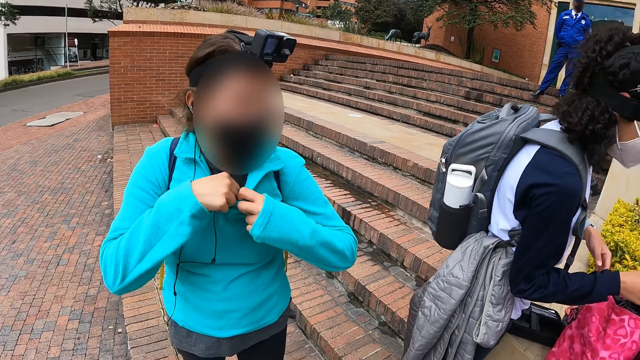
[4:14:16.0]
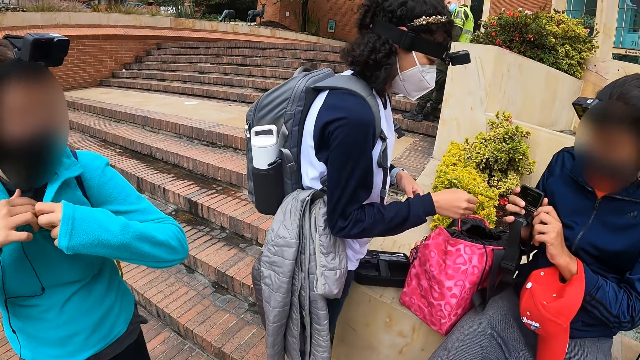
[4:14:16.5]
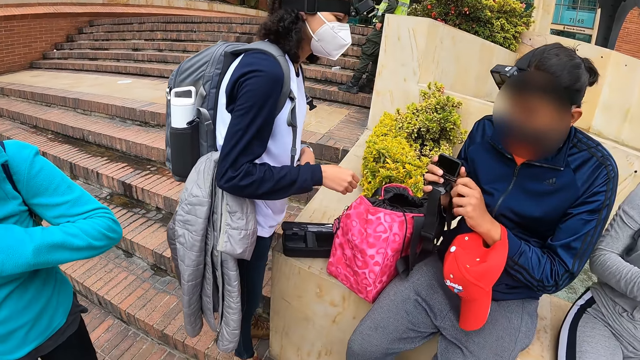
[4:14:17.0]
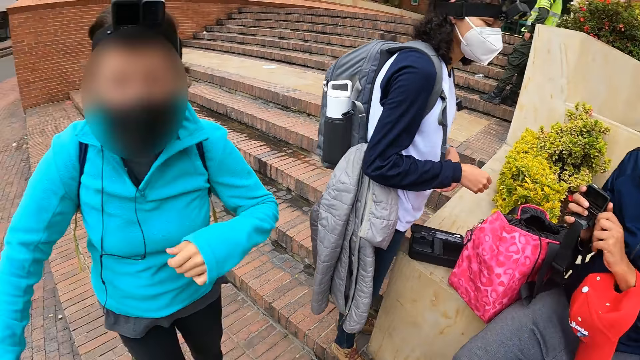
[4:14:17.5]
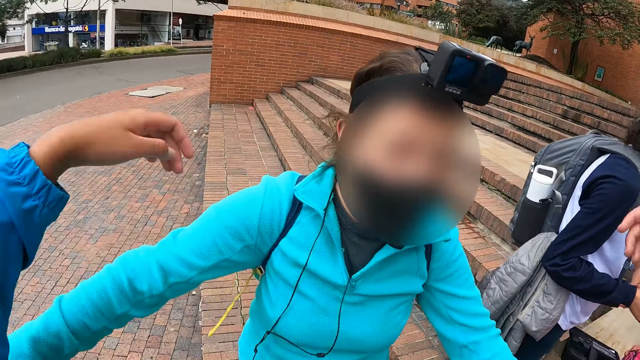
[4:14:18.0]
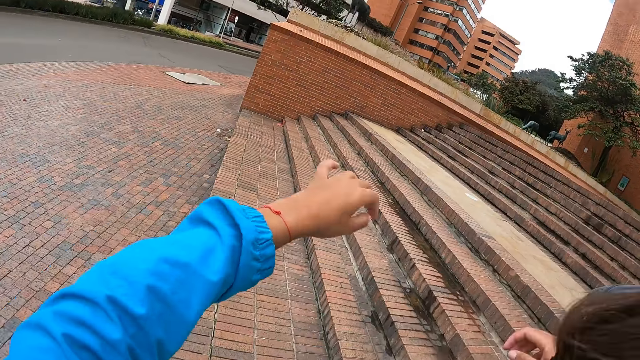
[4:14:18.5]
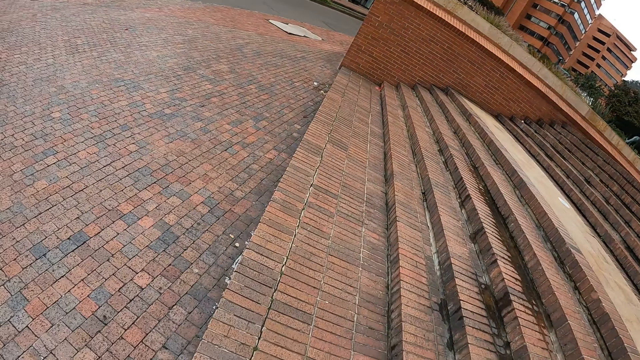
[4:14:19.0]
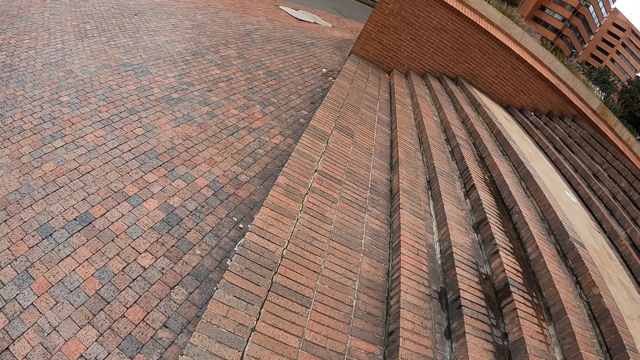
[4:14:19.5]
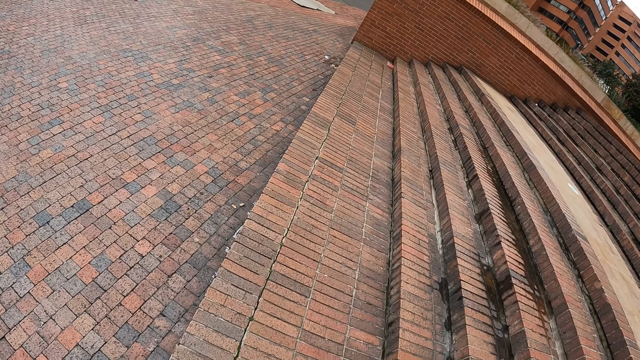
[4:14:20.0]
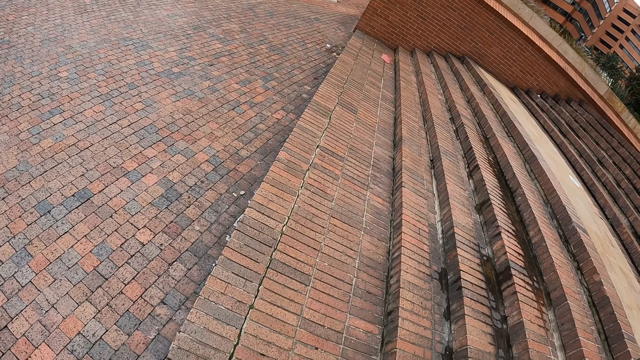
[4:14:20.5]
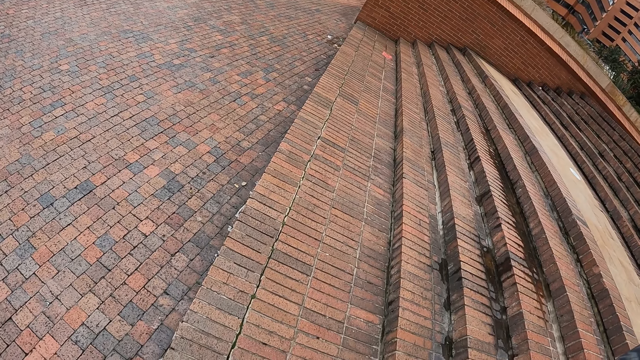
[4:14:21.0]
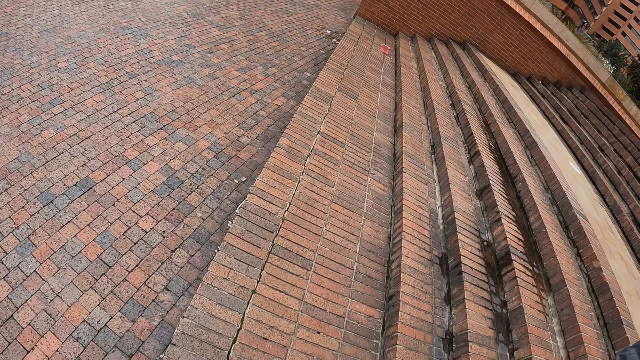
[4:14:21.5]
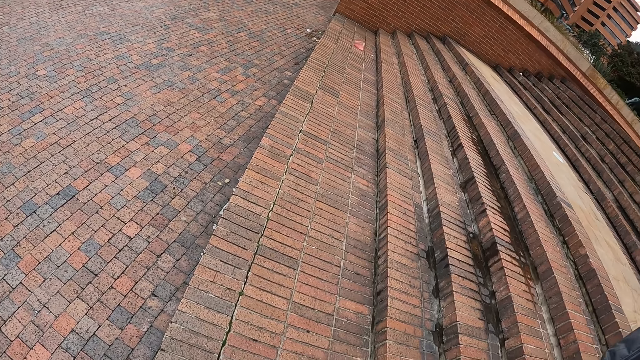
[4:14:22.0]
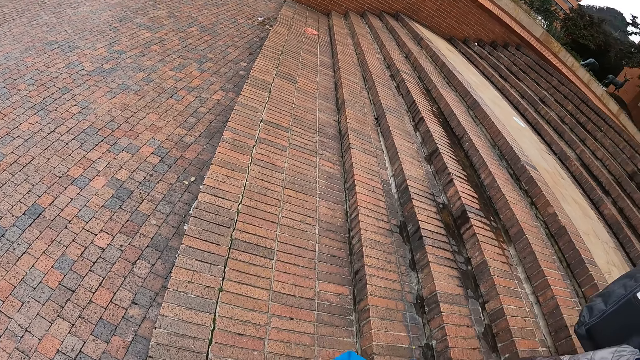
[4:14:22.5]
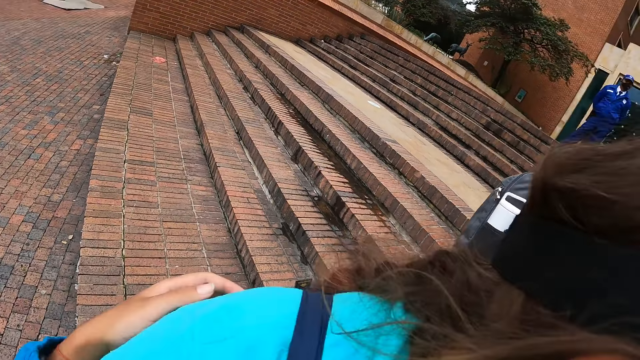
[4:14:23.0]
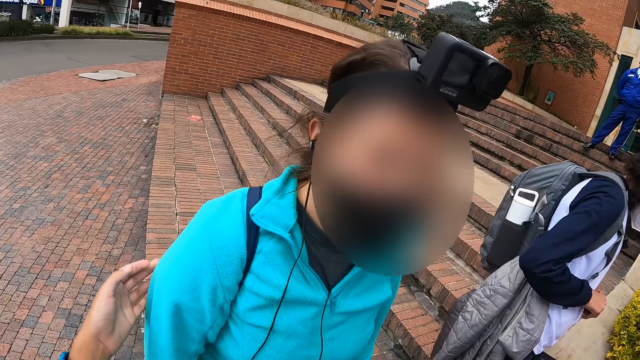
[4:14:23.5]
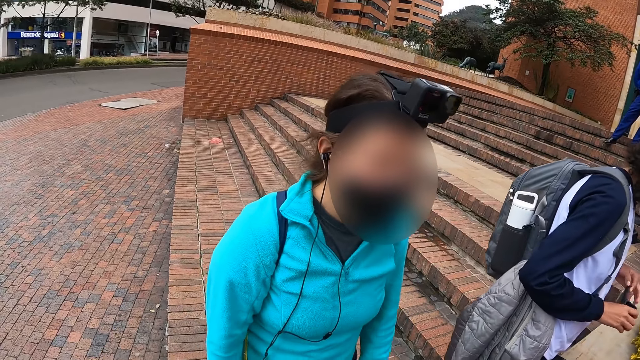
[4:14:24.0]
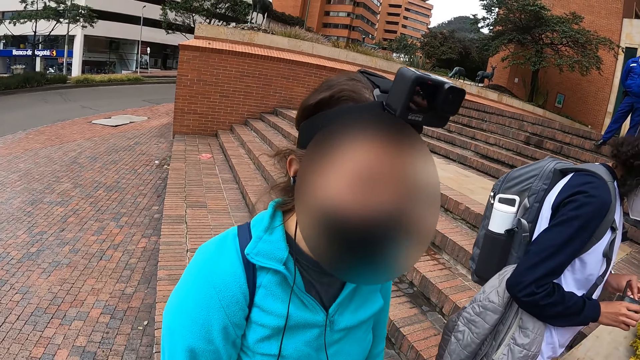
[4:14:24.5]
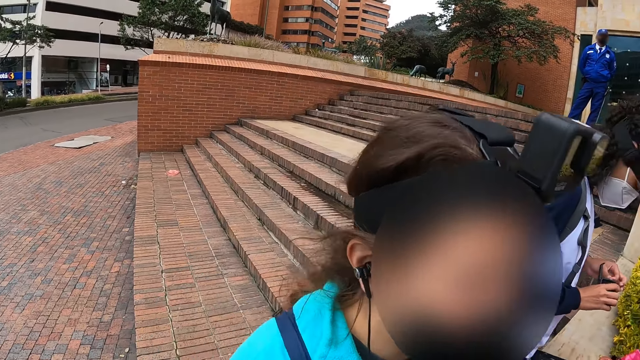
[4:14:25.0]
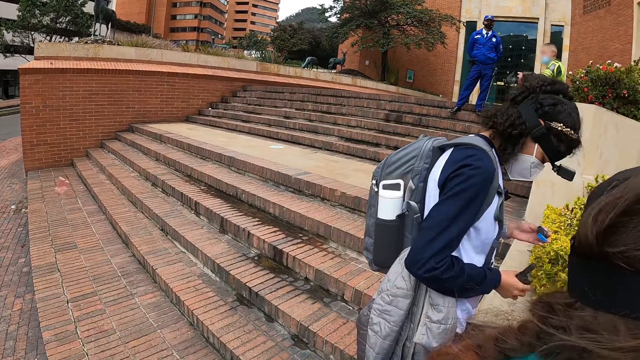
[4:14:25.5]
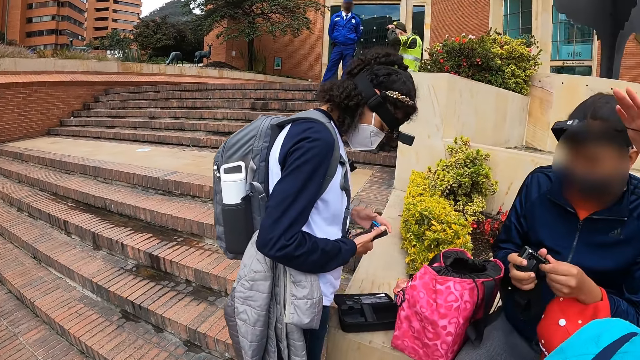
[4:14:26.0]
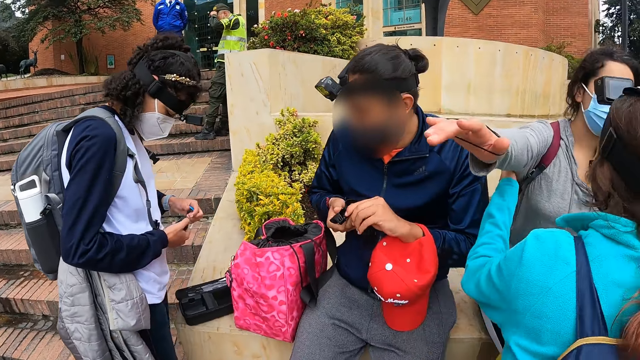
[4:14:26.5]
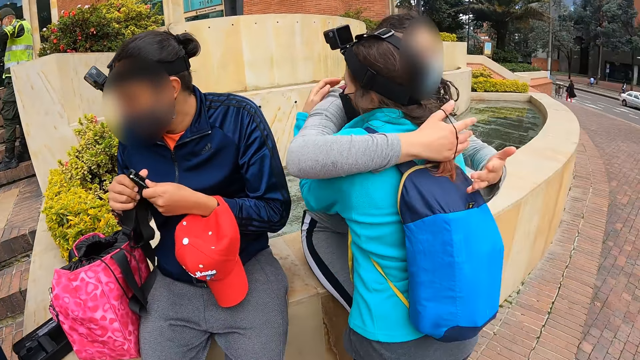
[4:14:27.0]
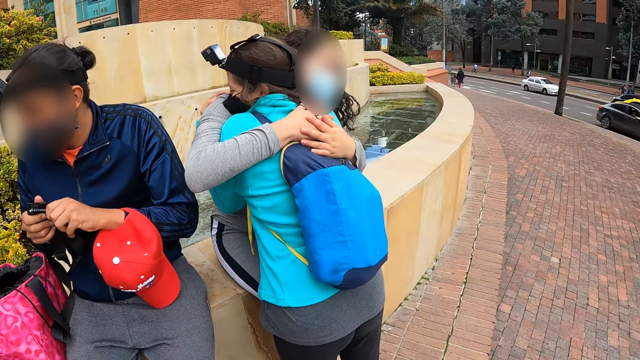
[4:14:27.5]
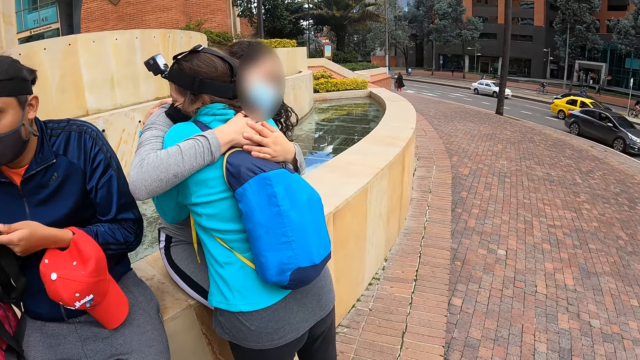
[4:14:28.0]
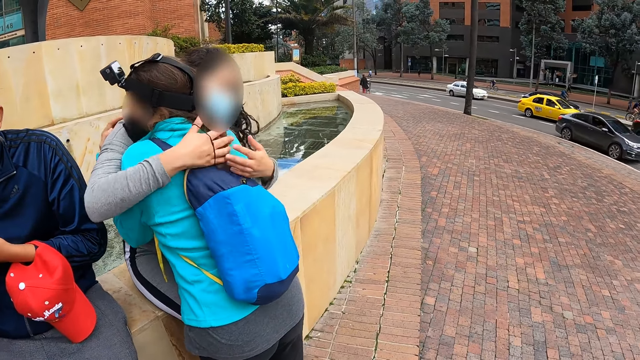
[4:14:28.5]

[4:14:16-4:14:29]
A man sets a camera with both hands. The camera wearer looks around. They look around again. They hug the woman with both hands. They turn around. Another woman holds a pack in her left hand. She picks up a marker from the pack with her left hand. A third woman hugs the first woman with both hands.

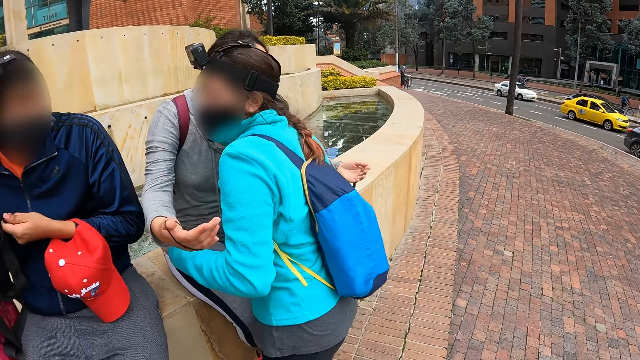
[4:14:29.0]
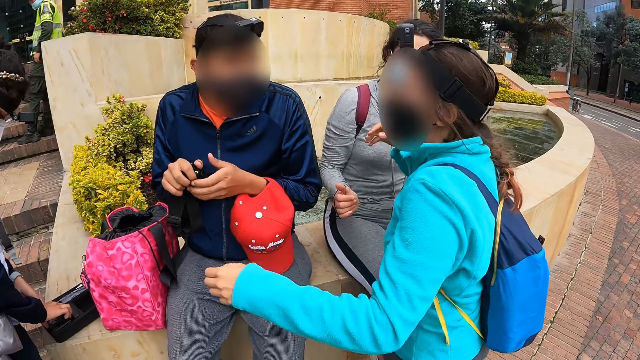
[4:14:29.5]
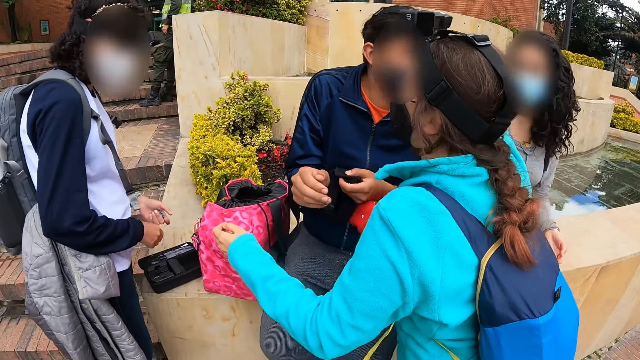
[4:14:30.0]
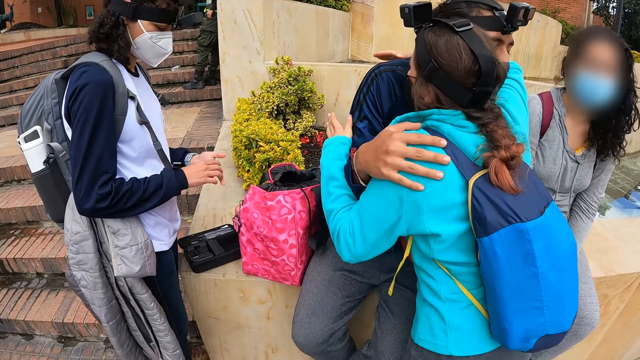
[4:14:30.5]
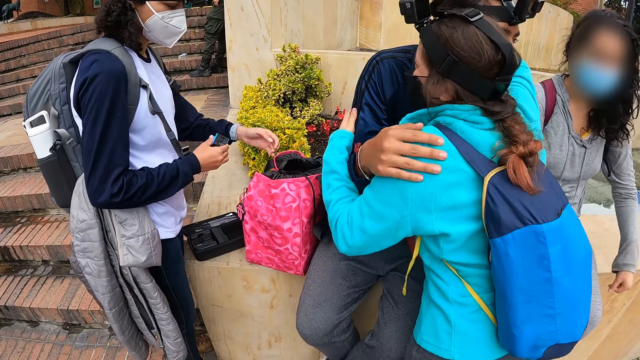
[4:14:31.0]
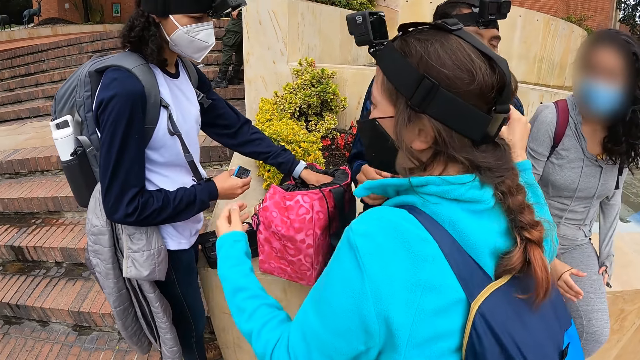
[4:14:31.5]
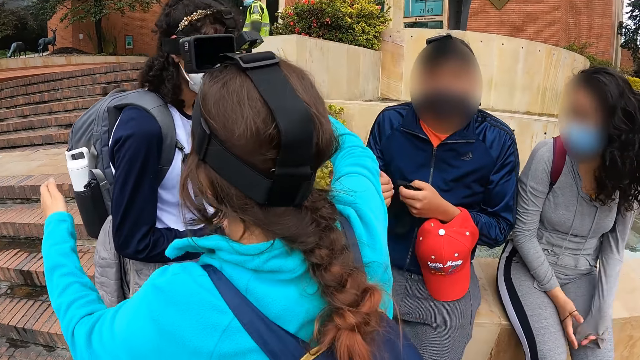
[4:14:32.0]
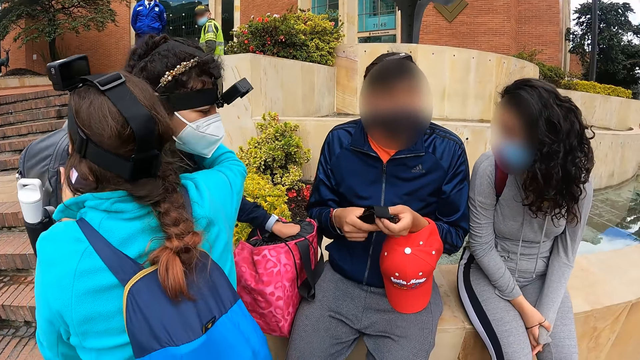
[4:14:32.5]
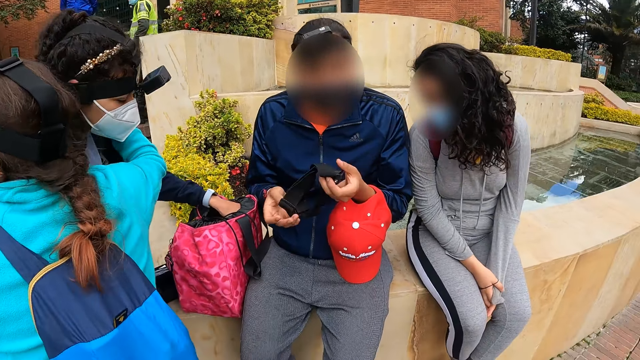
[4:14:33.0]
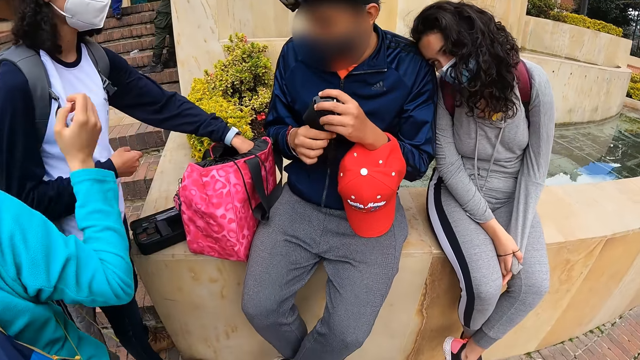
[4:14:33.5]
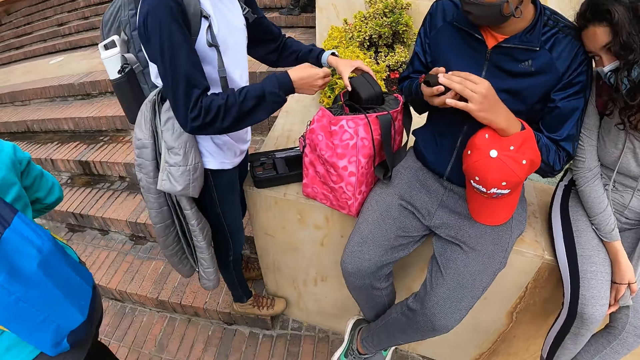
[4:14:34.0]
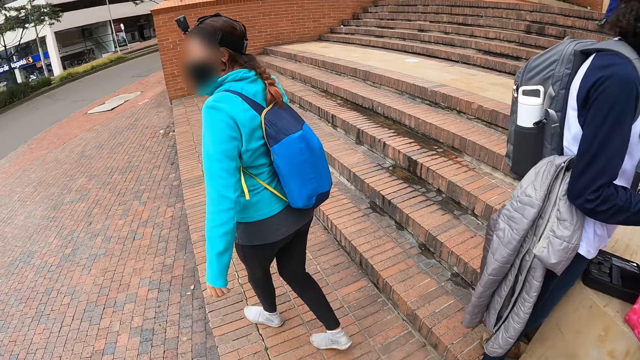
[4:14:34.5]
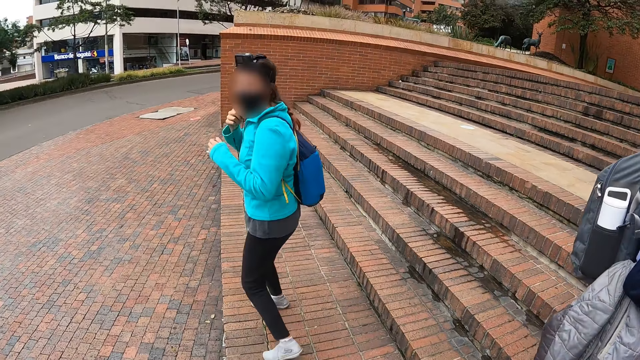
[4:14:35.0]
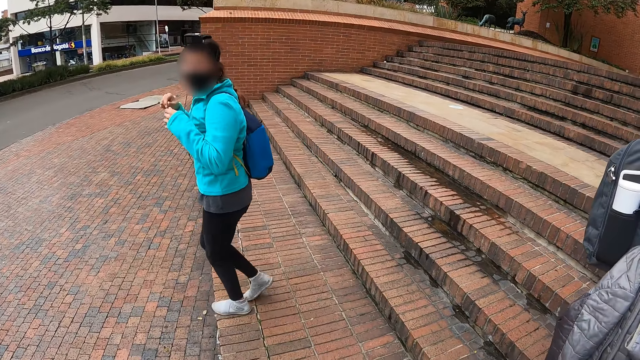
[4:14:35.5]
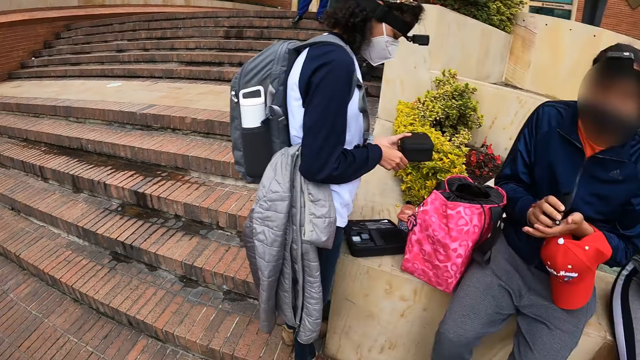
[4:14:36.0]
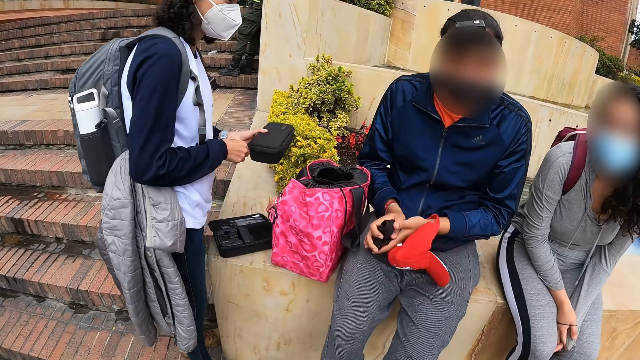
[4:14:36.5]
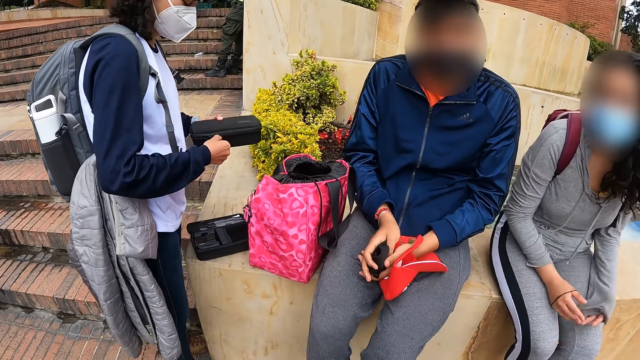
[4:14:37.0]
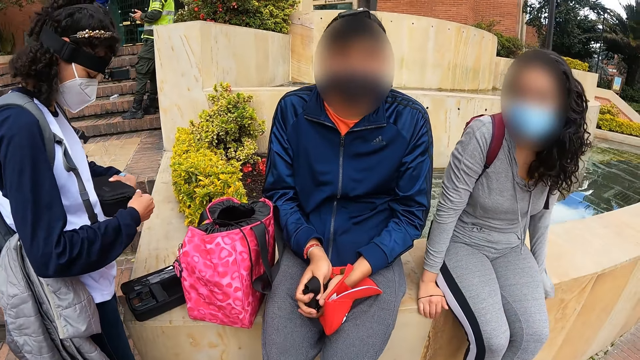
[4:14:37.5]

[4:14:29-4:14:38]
A woman drops a camera battery in the black box on the pavement with her right hand. Another woman hugs a man with both hands. The first woman picks up the battery from her left hand with her right hand. She dips her left hand in the bag on the pavement. A third woman hugs the first woman with both hands. The man folds the camera strap with both hands. The first woman picks up the black box from the bag on the pavement with her left hand. The camera wearer looks around. The third woman leaves. She holds a camera wire with her right hand. The first woman unzips the black box with her right hand.
